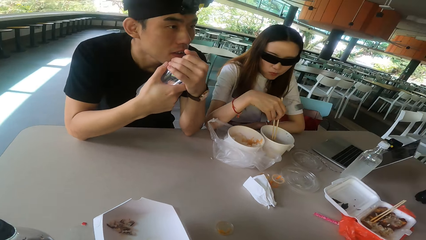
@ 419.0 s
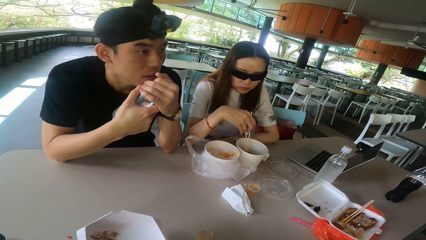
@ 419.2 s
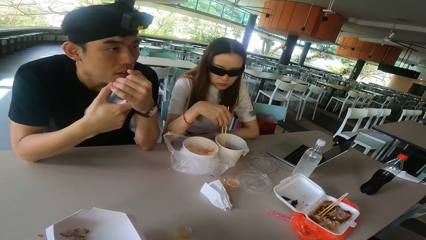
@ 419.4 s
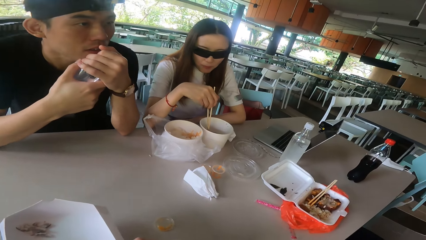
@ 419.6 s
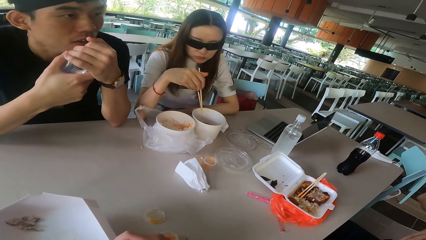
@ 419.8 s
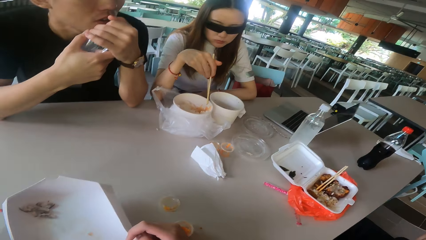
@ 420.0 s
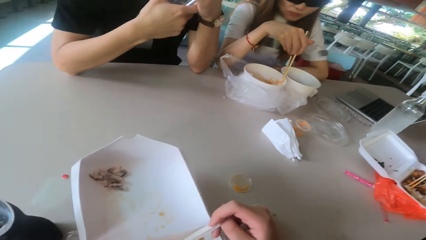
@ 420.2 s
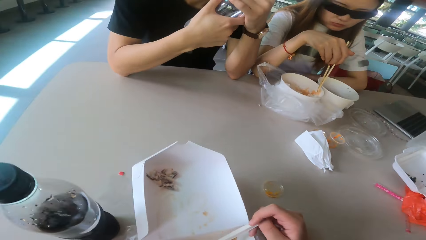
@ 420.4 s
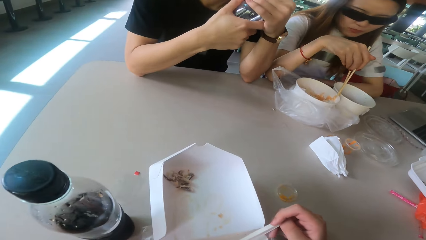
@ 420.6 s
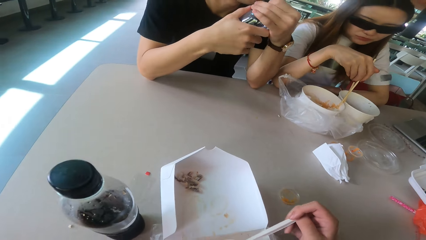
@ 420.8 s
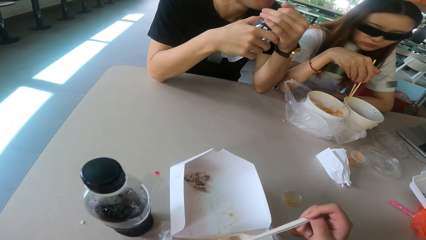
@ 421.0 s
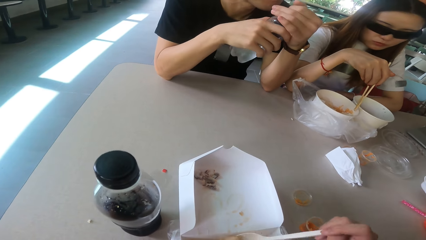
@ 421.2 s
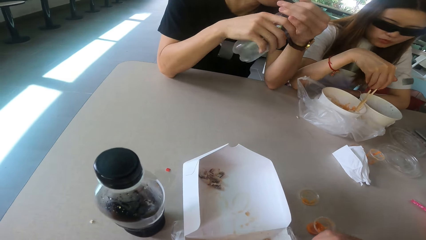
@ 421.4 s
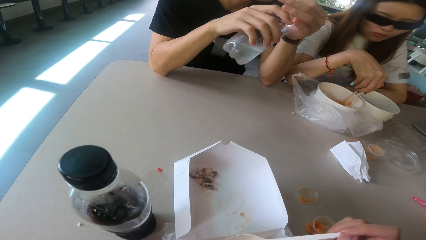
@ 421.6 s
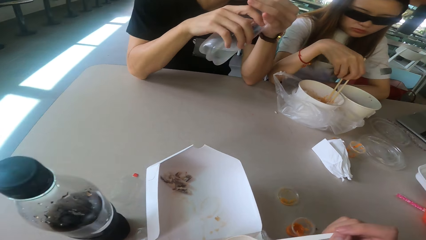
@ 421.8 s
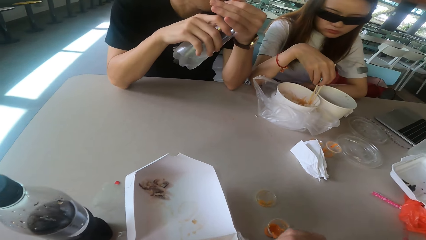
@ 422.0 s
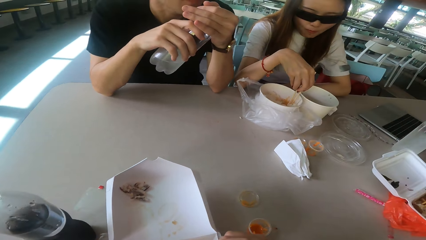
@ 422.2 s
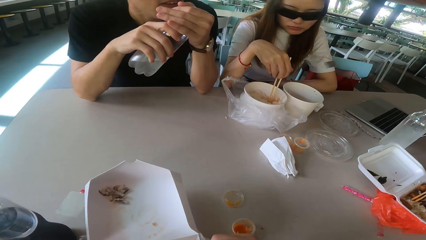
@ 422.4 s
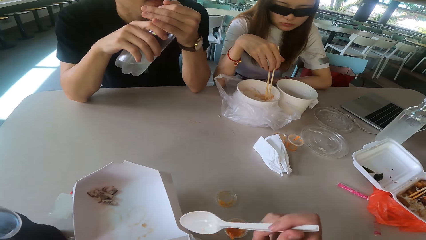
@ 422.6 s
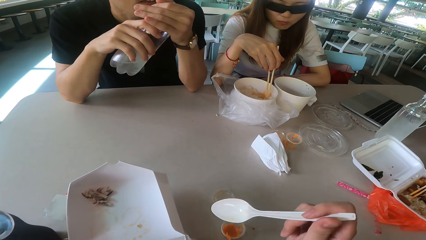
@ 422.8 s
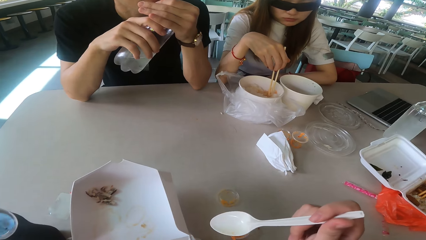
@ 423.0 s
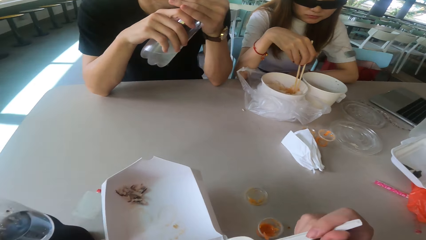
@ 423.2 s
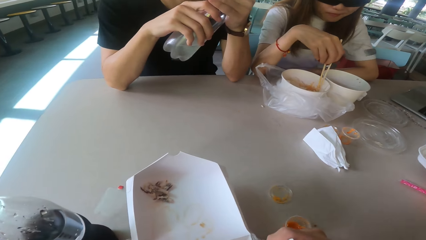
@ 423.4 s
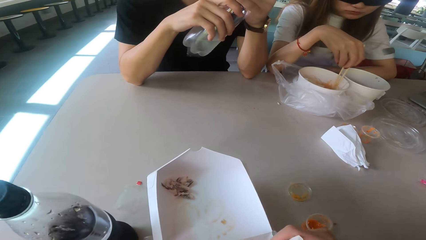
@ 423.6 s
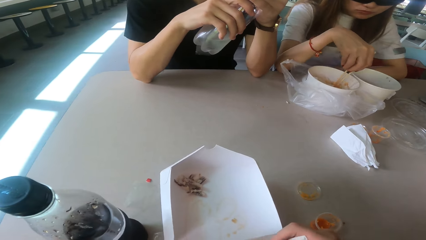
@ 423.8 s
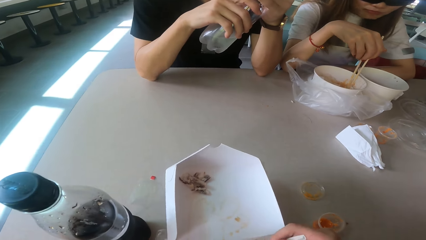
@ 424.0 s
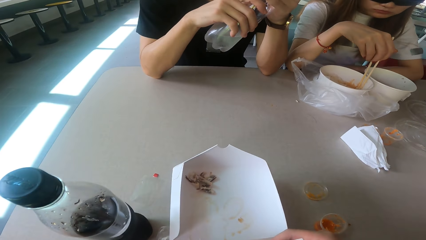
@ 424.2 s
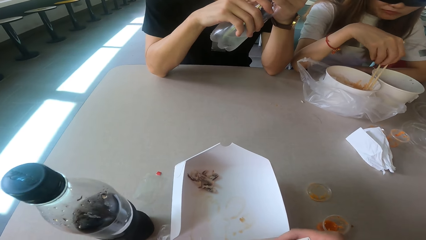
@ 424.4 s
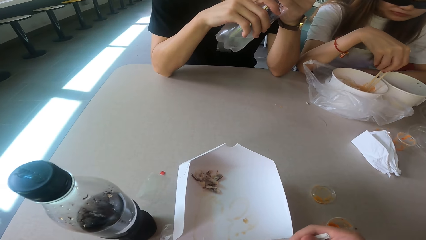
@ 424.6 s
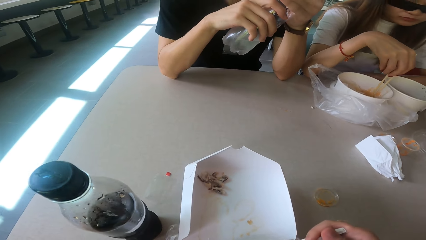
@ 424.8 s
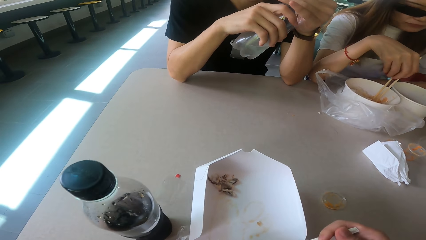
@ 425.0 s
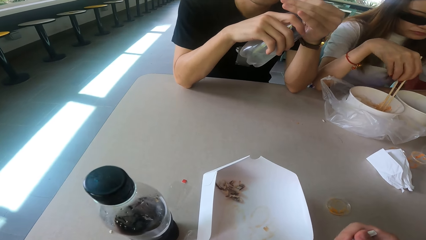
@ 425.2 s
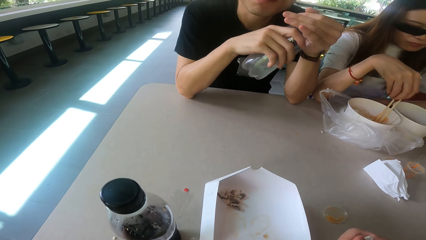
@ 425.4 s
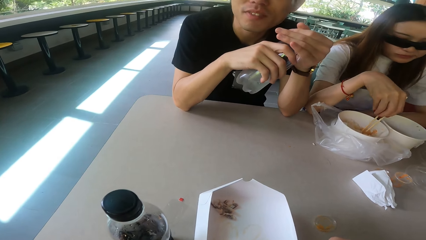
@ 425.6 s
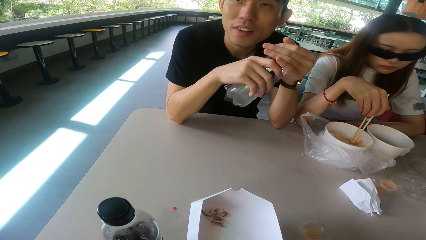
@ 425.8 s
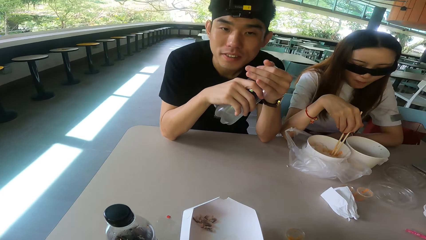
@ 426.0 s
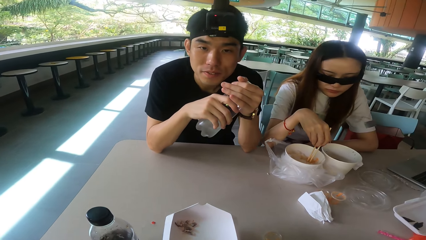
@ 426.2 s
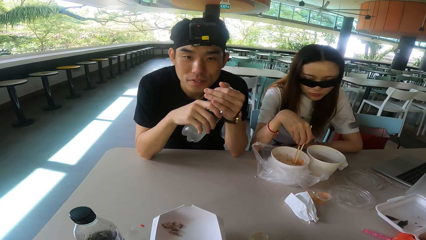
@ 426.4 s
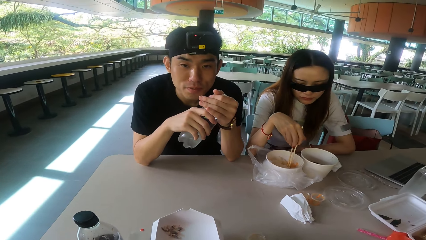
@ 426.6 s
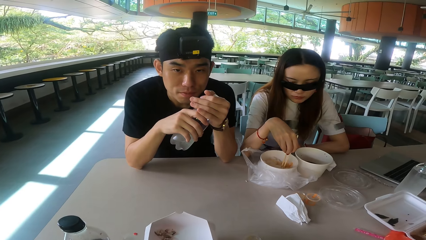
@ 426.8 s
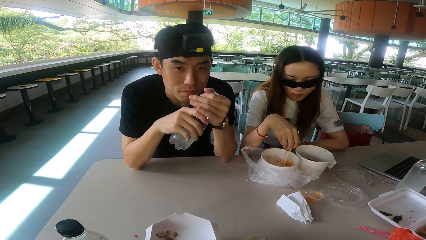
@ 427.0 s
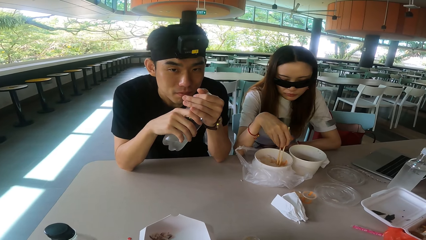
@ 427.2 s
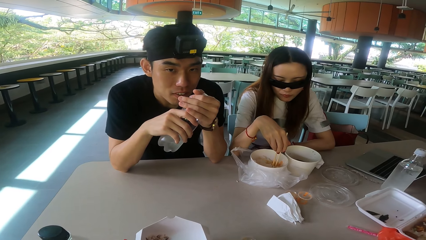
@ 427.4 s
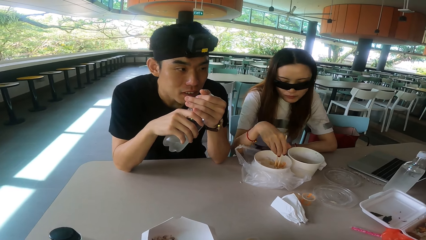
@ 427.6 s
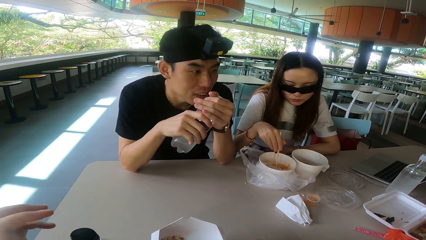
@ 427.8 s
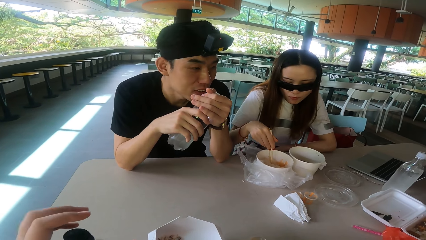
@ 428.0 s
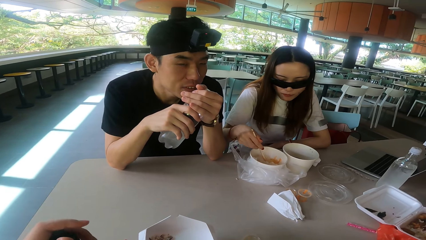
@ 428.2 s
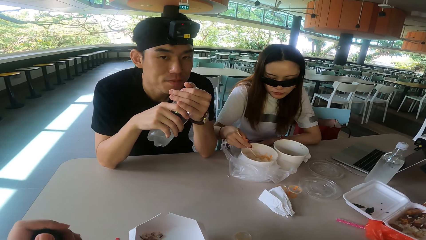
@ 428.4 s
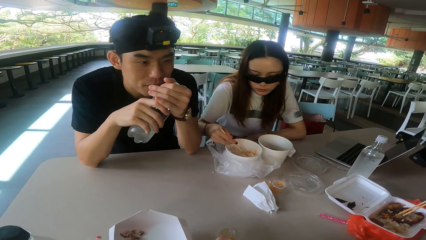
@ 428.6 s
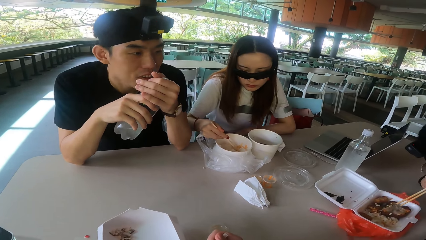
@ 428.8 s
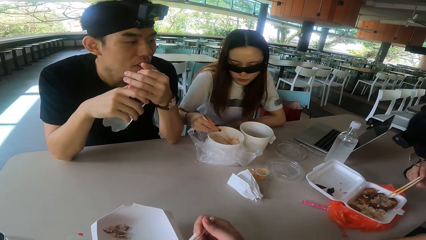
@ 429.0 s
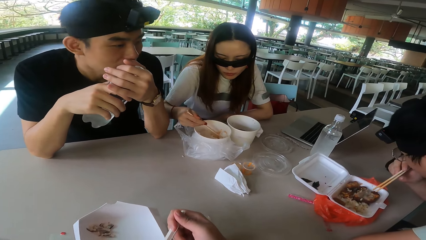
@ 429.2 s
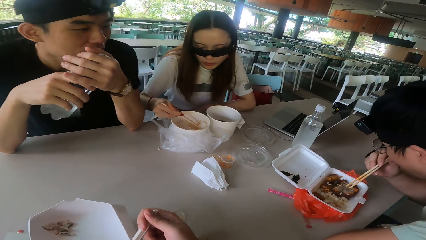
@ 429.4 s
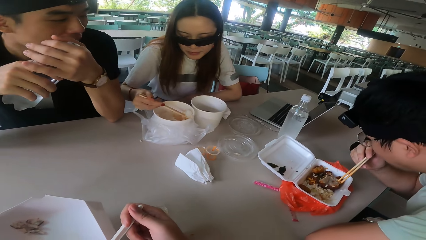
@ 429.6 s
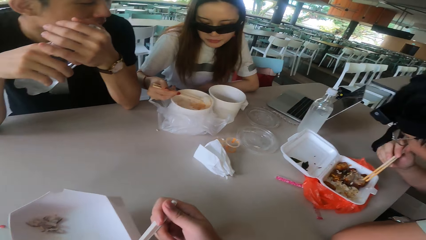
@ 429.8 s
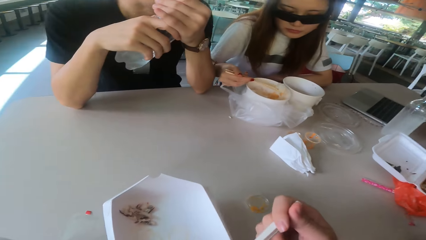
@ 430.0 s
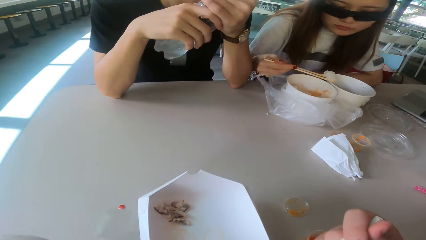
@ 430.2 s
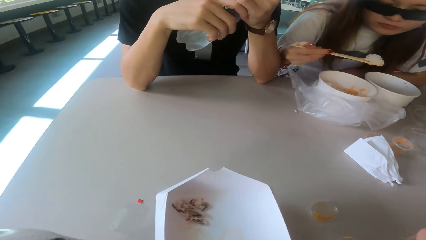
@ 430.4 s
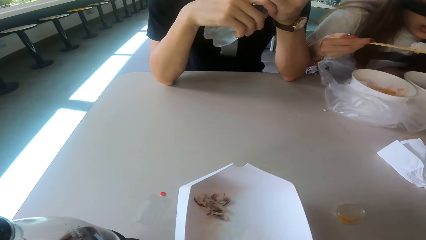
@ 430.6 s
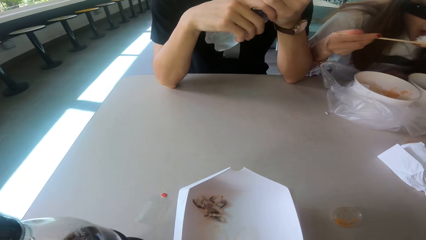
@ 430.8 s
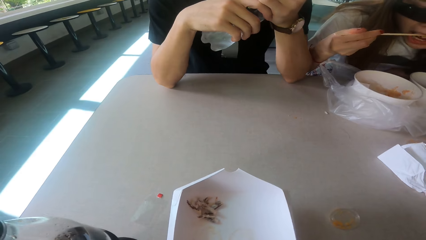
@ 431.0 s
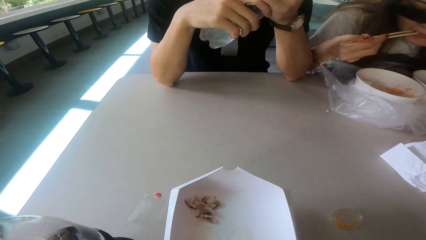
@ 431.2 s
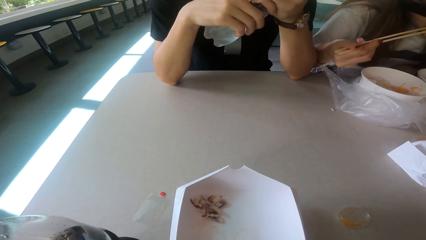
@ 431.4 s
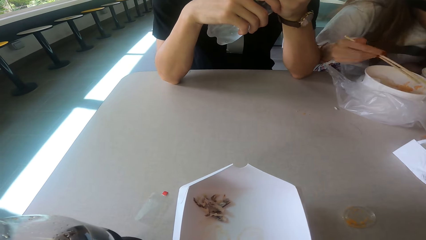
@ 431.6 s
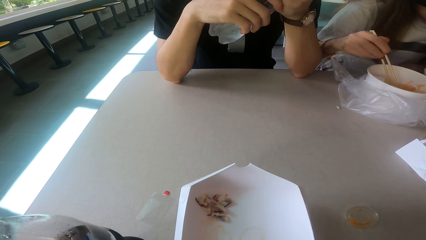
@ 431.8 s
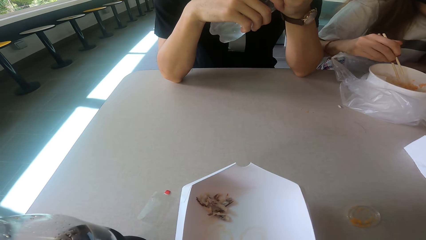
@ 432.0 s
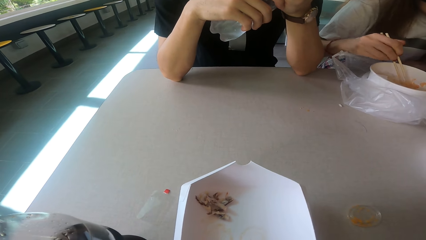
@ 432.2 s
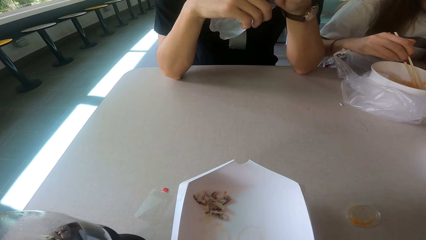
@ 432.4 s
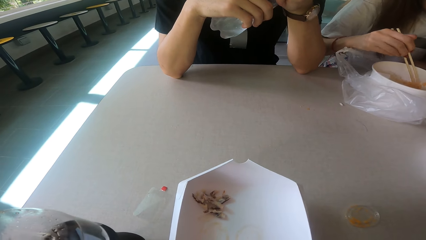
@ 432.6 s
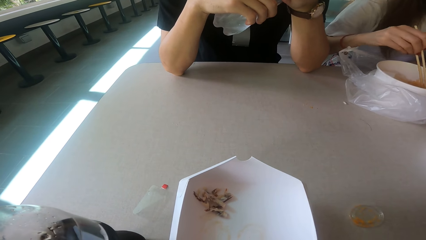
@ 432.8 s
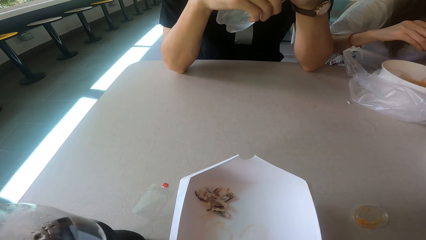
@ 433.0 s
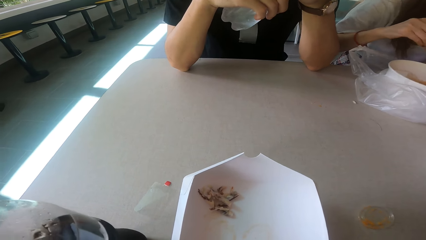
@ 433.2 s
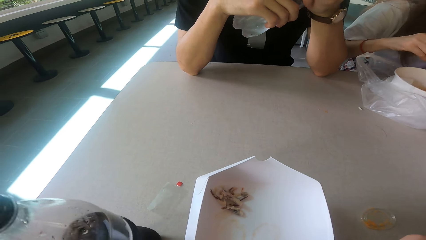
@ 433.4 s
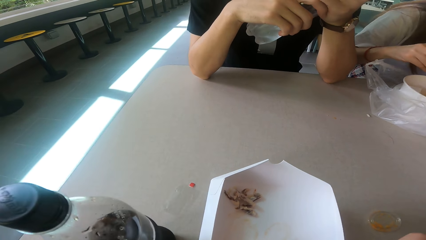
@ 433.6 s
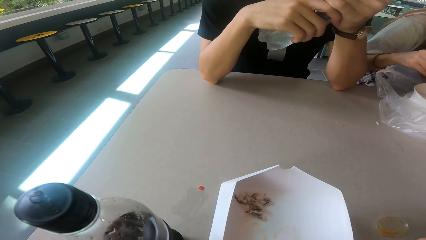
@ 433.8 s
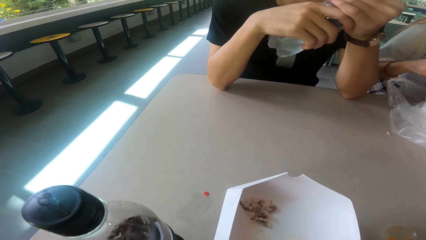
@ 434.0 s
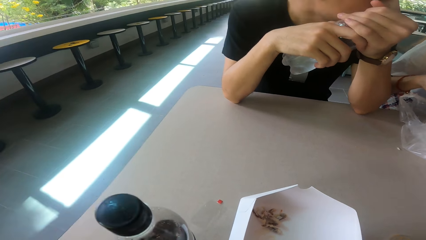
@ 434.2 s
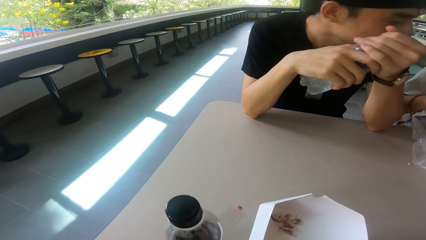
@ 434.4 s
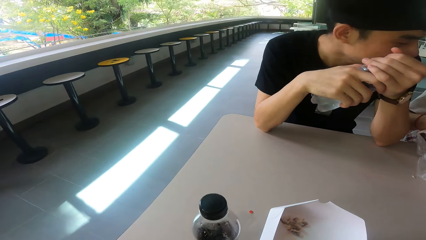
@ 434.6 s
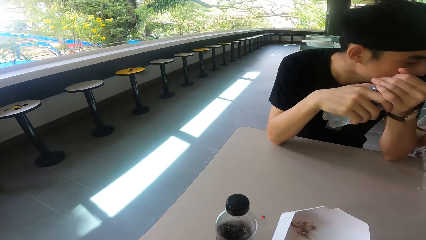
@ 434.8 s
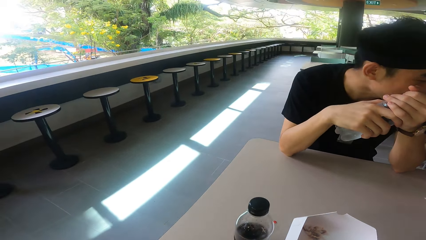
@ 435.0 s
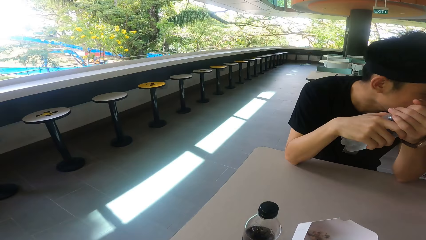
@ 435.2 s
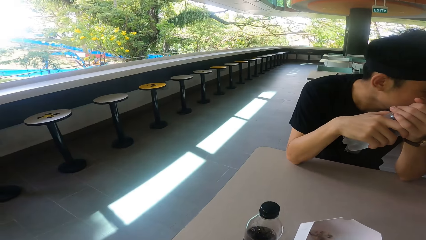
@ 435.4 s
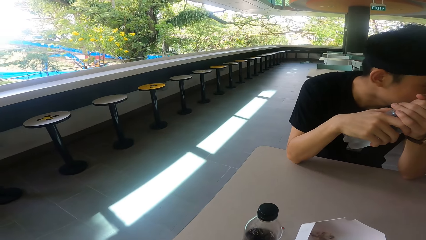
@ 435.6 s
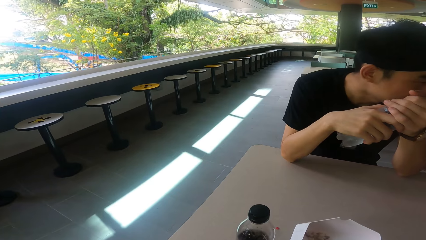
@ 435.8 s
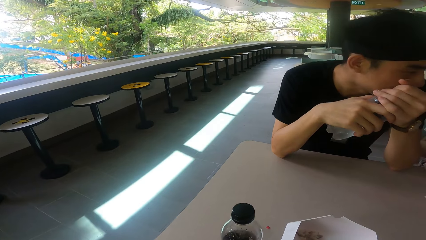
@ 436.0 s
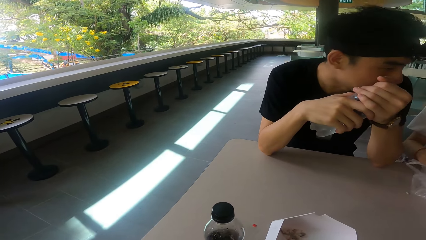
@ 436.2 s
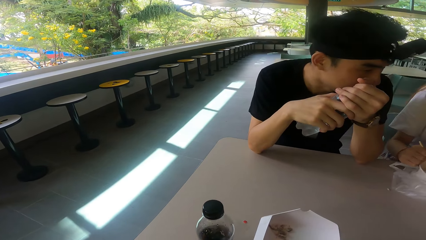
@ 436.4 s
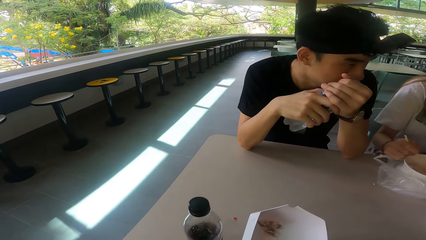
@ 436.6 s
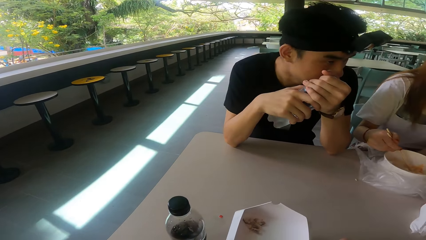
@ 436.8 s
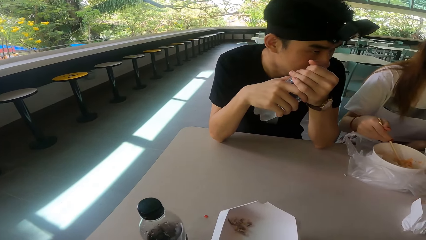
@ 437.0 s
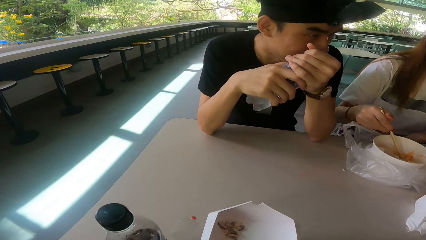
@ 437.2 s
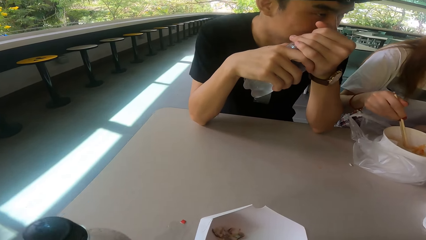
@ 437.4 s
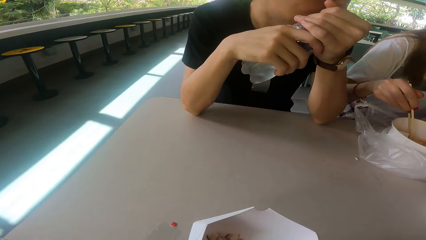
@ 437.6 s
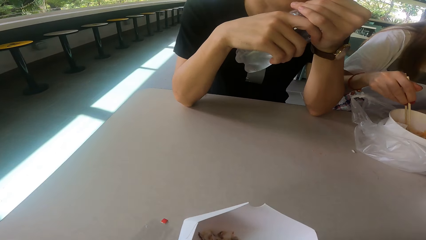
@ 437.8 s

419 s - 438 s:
A woman eats the meat. The camera wearer scoops the food. The woman stirs the food. A man picks up the meat. The woman eats the meat. The camera wearer looks around.
